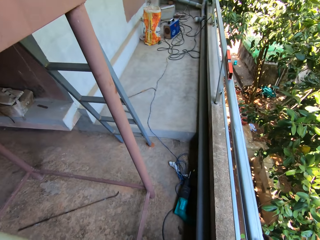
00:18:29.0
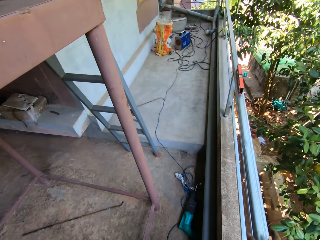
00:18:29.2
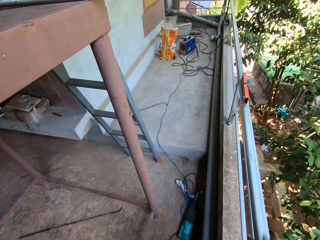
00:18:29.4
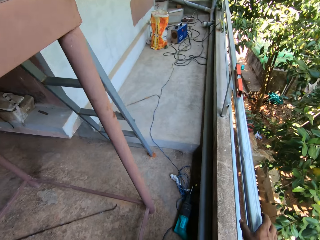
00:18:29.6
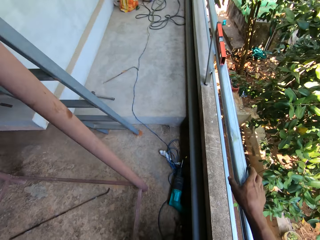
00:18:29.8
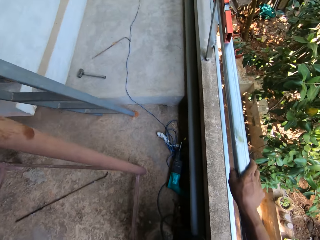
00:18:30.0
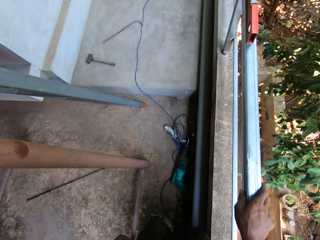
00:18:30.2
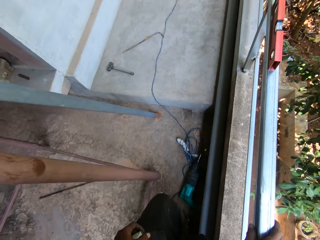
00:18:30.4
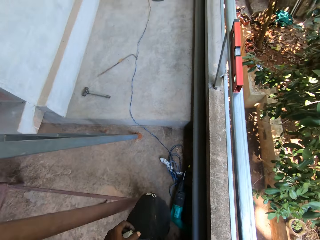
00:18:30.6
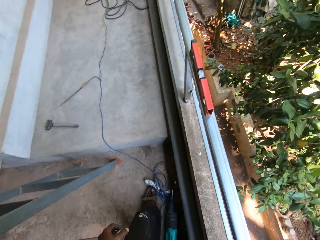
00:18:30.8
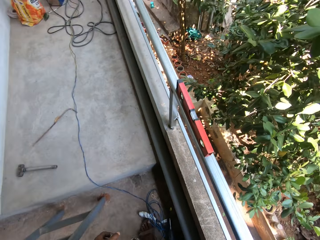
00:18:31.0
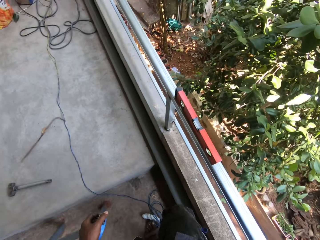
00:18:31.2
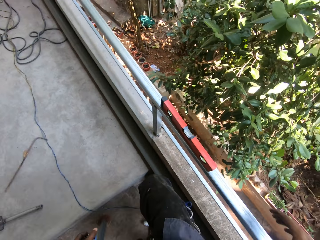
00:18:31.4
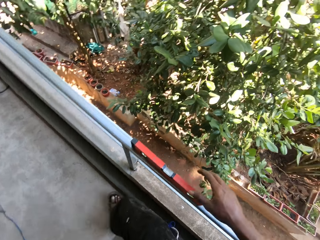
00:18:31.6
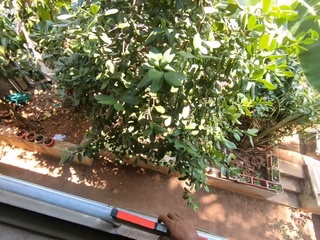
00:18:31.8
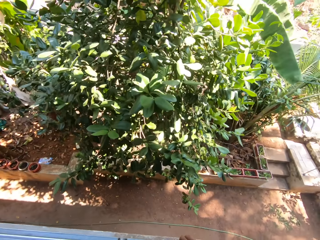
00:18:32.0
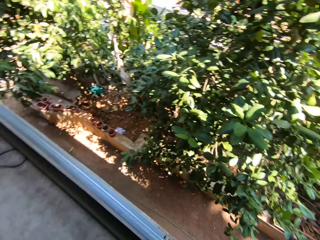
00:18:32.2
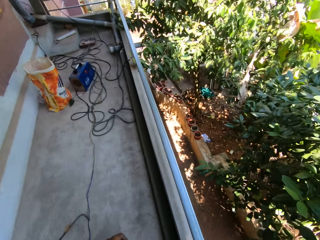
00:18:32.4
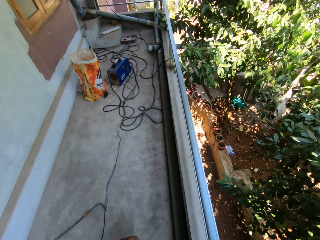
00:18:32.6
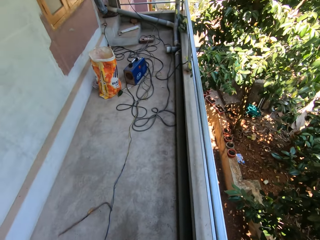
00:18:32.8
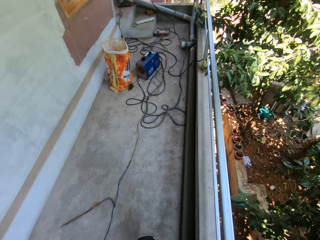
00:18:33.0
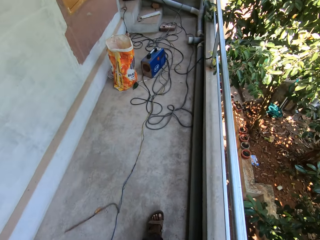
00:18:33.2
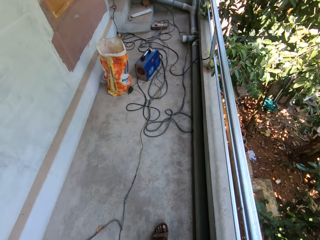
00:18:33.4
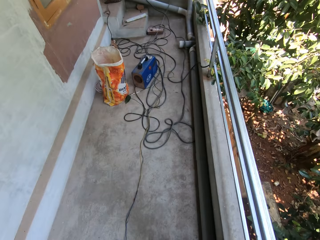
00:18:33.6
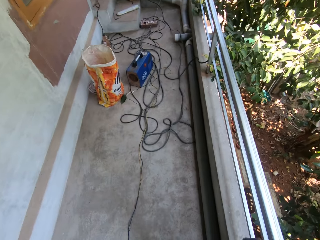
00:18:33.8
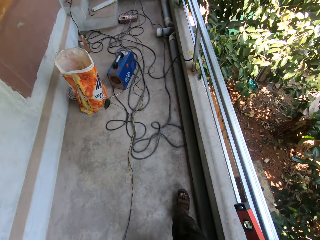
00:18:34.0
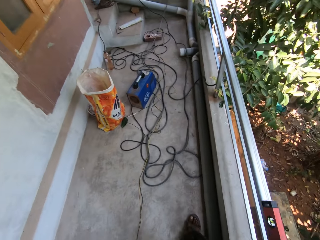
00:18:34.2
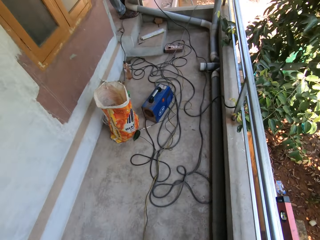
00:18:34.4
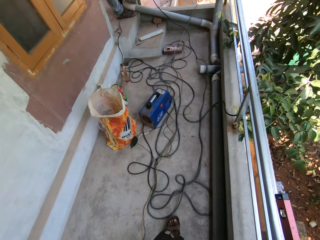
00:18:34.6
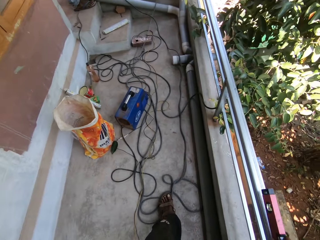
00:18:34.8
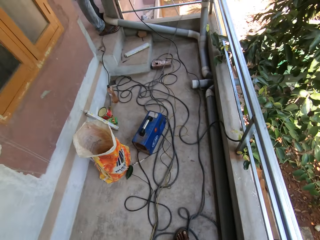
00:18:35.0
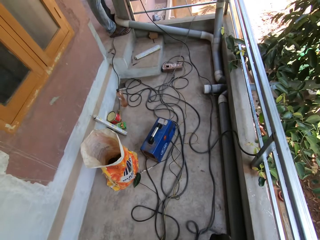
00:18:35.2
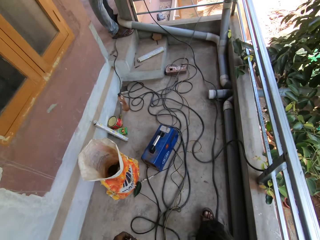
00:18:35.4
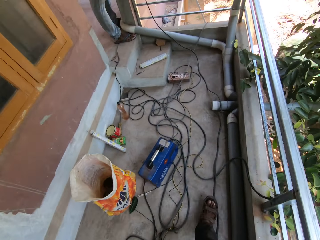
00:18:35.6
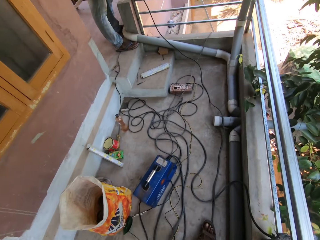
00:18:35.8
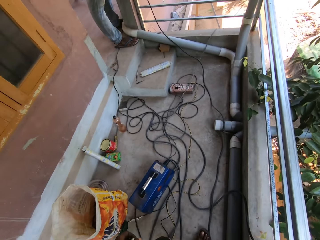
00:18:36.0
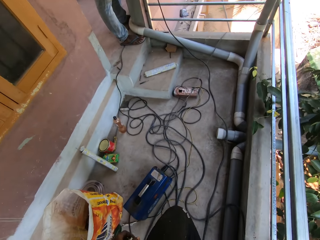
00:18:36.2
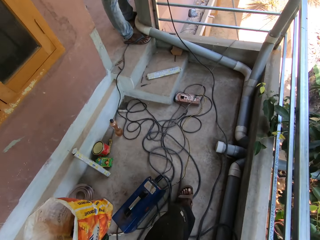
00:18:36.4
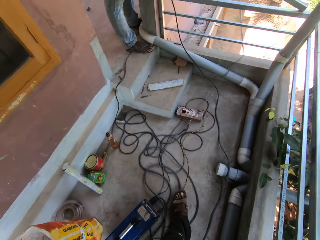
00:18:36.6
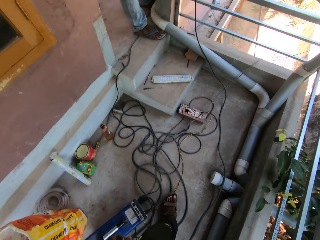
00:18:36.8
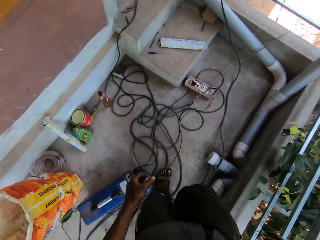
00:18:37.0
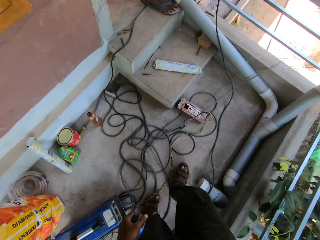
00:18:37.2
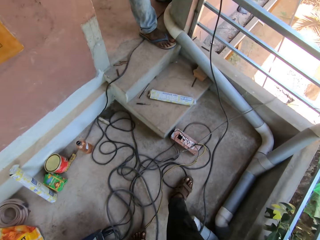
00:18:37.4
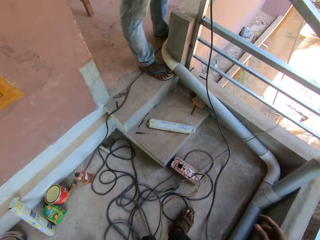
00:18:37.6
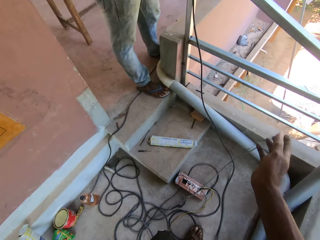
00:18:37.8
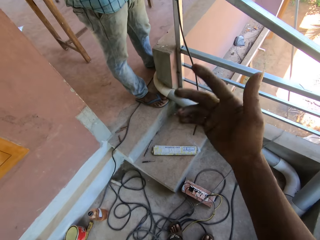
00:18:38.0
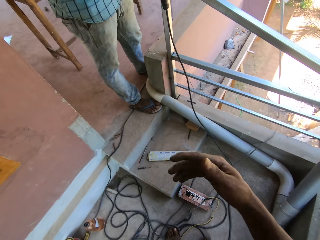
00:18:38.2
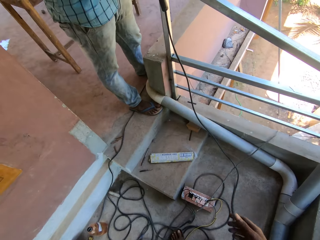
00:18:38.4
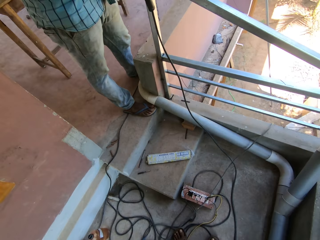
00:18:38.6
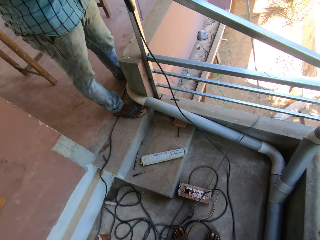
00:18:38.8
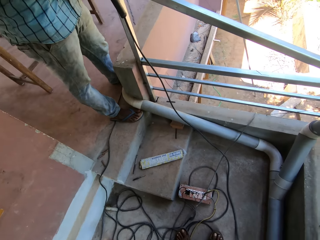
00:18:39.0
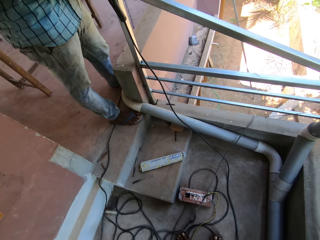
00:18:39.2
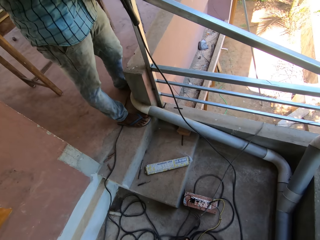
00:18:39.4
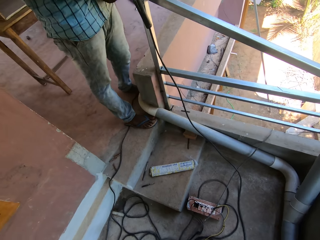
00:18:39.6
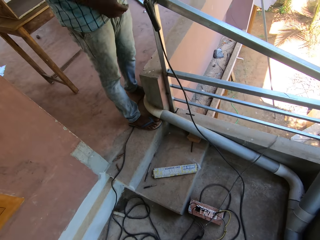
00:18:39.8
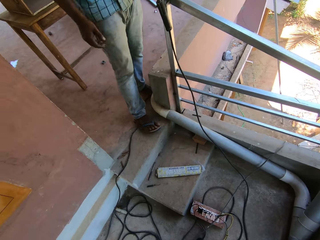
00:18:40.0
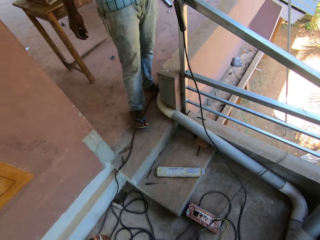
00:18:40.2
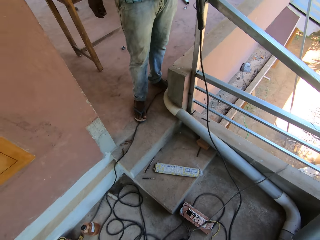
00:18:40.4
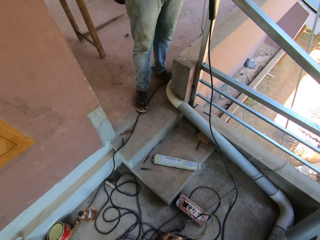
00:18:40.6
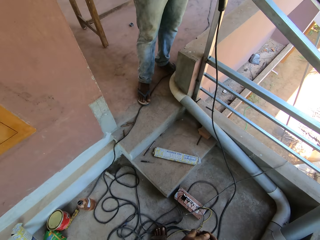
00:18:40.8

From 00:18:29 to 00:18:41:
The camera wearer moves around. He picks up a plum from the metal rail with his right hand. He gesticulates with his right hand. He interacts with a person.

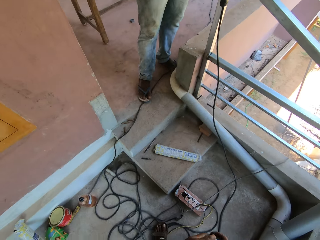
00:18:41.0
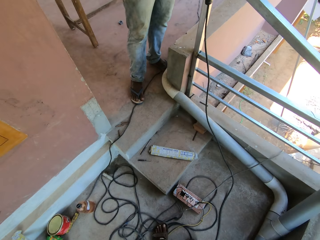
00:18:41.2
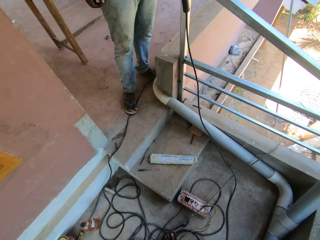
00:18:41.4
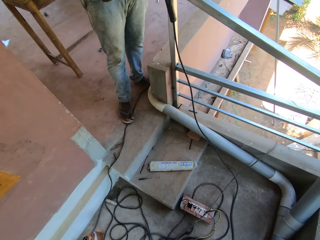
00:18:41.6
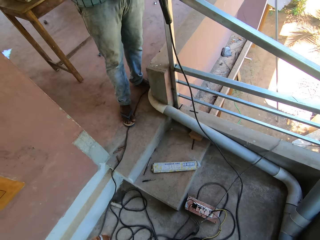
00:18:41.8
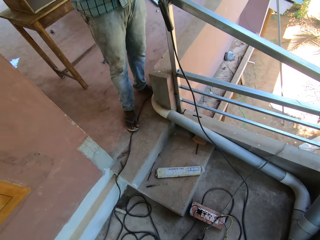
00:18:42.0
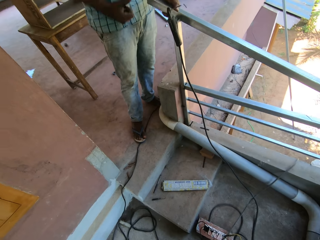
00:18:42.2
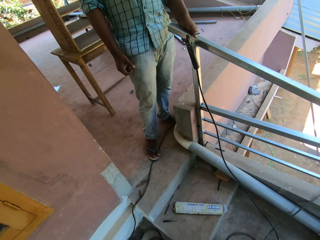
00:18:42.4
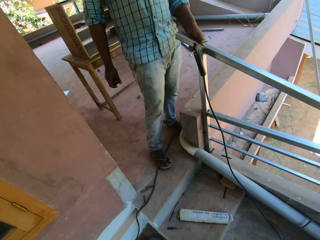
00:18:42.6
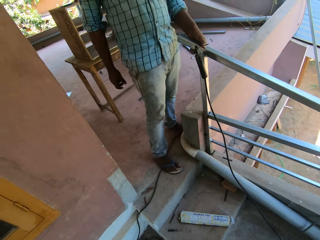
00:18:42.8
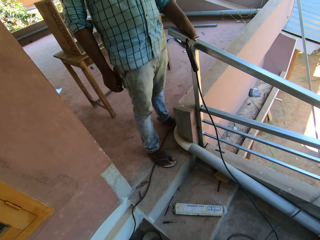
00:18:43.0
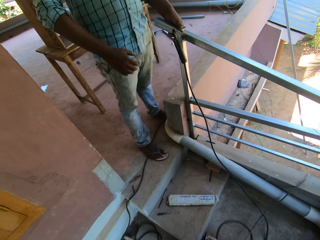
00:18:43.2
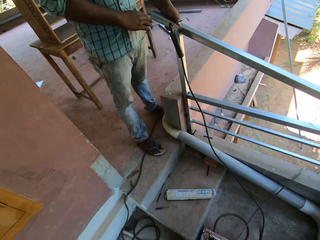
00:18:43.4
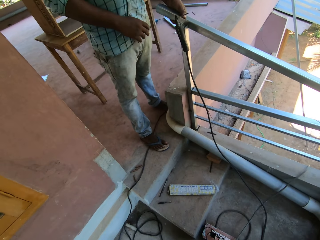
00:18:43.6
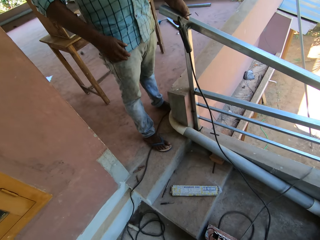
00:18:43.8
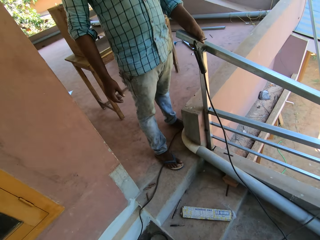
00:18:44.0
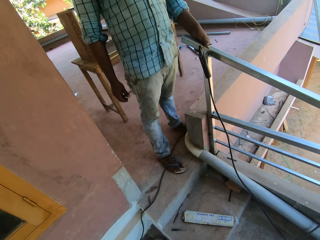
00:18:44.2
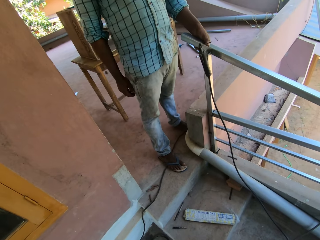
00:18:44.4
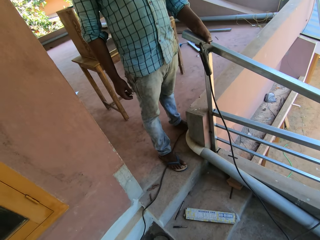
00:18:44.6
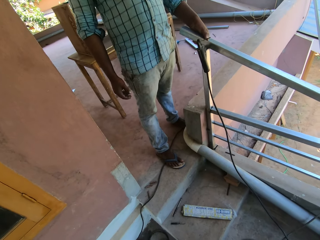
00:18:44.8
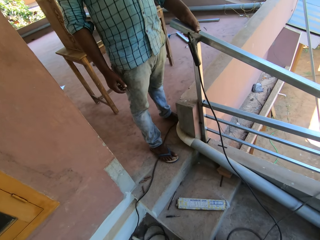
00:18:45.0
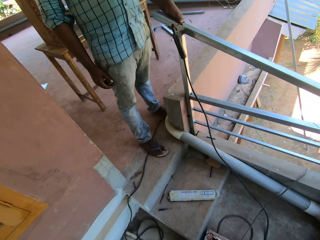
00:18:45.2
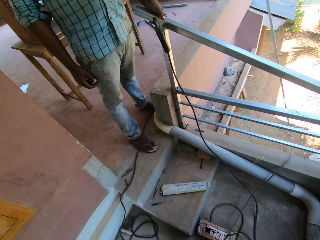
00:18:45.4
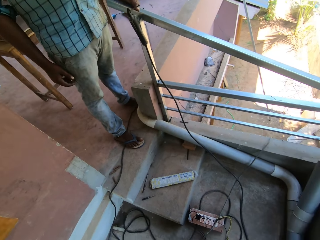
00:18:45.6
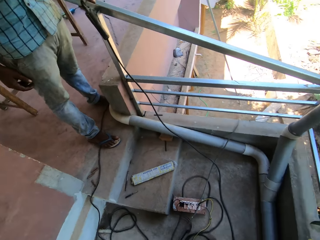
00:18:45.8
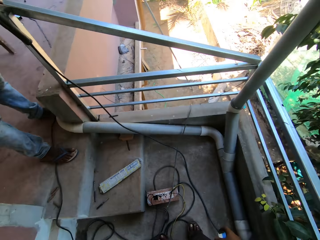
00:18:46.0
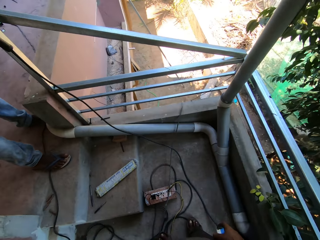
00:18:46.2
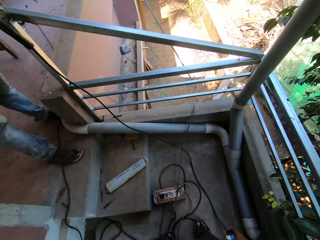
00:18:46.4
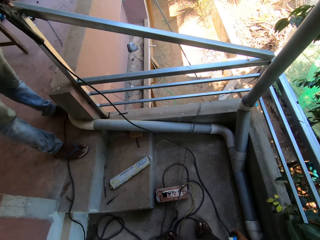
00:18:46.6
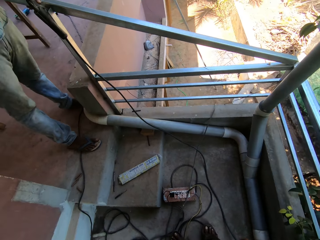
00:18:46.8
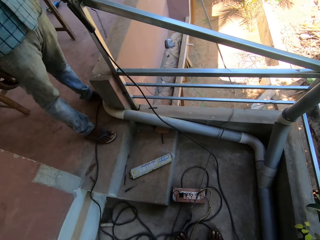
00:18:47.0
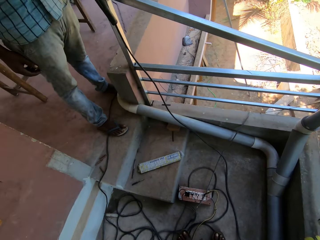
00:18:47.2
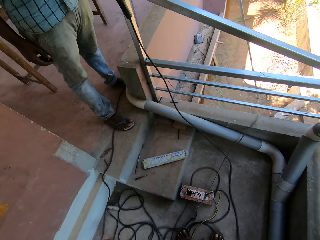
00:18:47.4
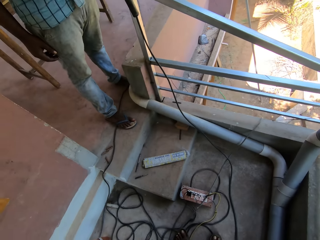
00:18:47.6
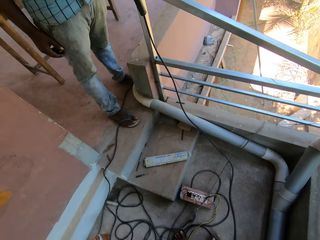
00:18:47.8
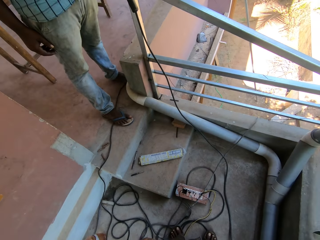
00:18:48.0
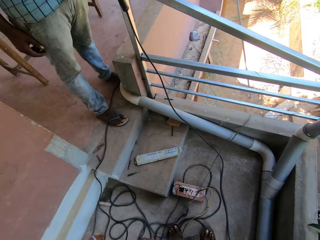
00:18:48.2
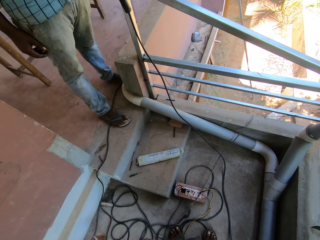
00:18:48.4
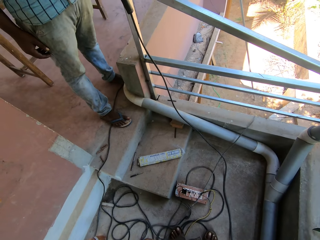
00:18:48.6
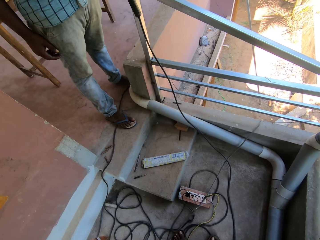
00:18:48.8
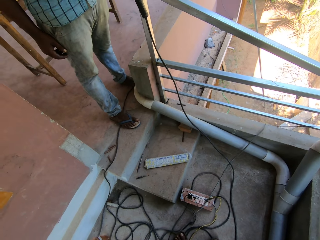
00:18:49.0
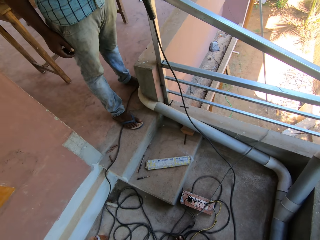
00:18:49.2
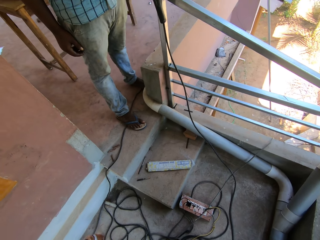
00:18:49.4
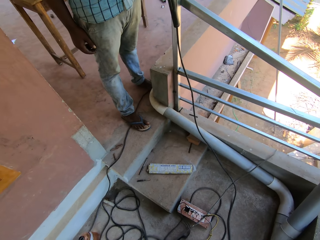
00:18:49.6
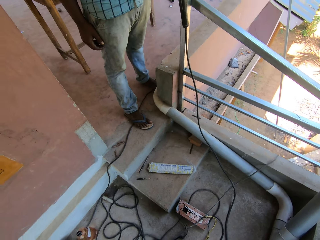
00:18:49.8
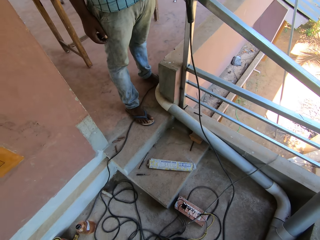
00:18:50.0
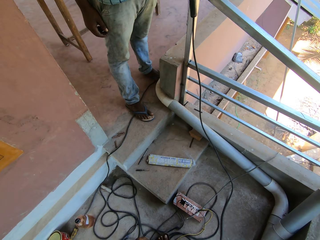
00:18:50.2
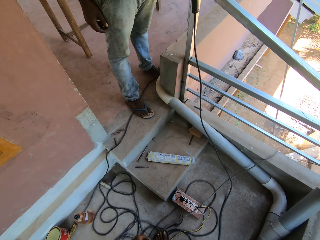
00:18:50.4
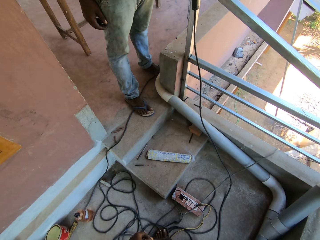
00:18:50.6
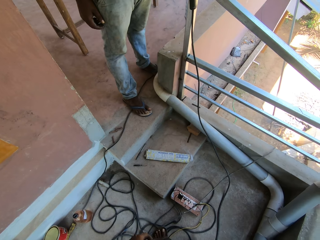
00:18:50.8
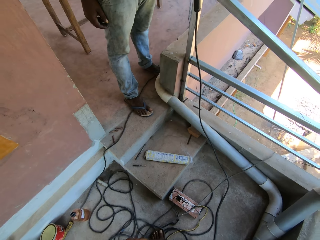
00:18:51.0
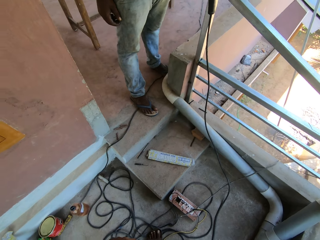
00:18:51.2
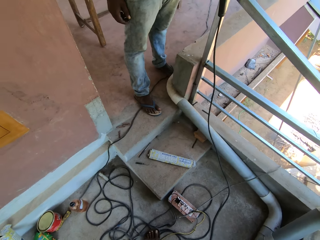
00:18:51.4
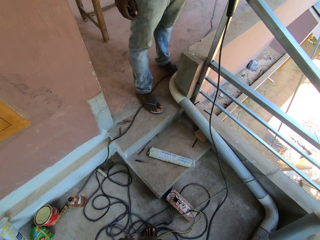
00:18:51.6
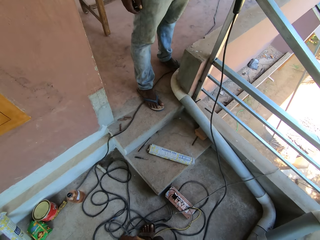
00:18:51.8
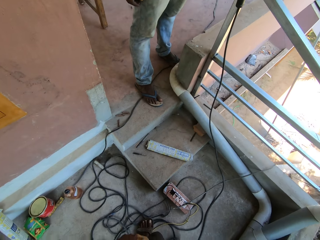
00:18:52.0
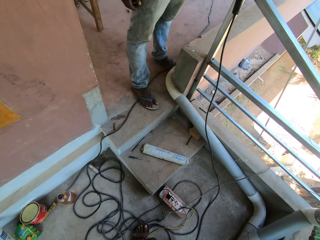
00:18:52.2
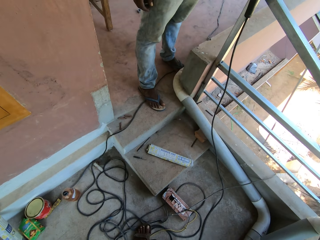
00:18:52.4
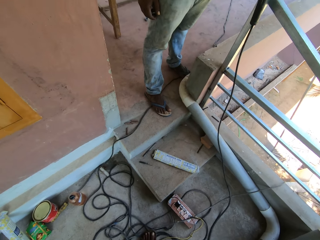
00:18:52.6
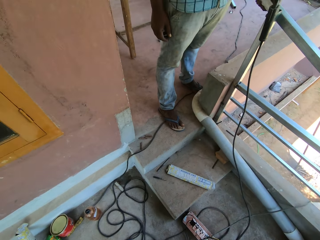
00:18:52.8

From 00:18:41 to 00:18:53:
The camera wearer moves around. A man holds the metal rail with his left hand. The man moves his hand. The camera wearer stares around.
